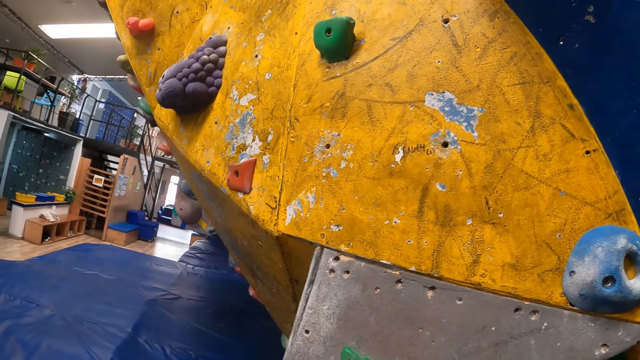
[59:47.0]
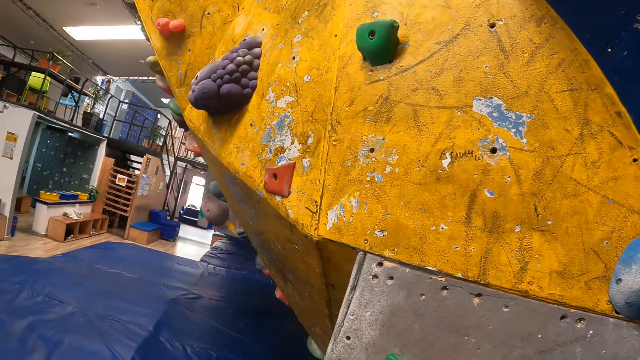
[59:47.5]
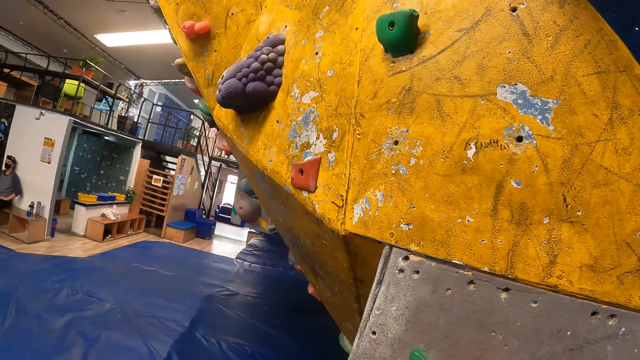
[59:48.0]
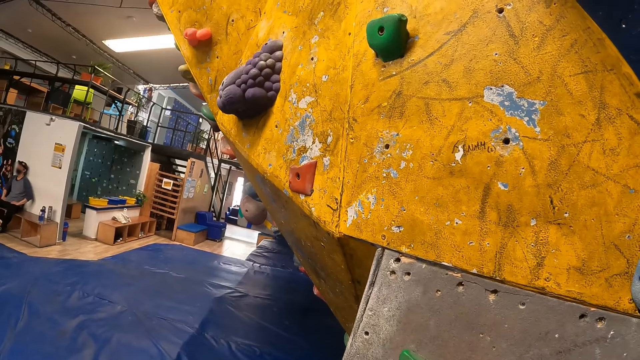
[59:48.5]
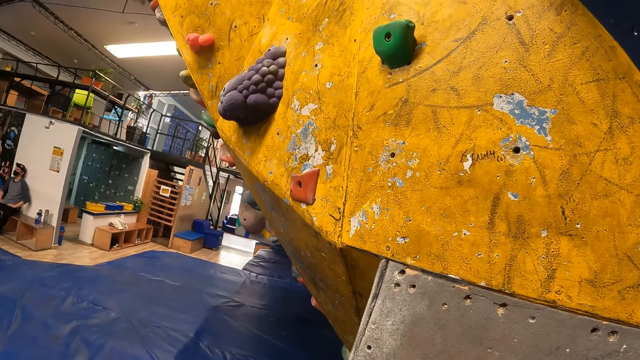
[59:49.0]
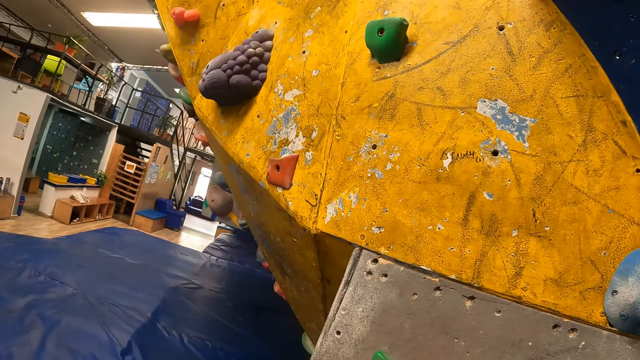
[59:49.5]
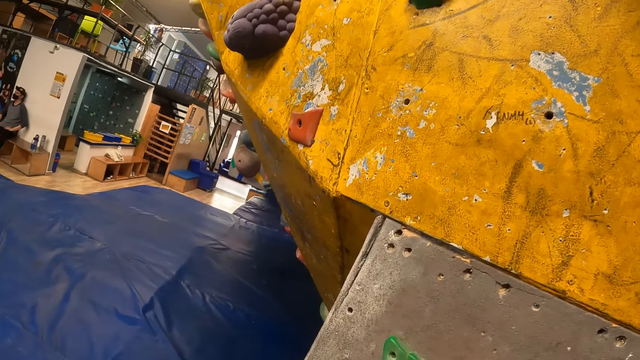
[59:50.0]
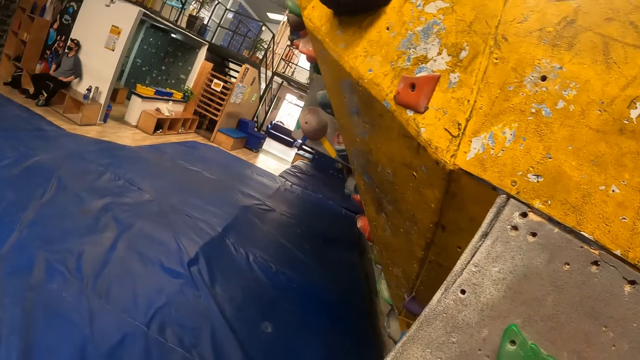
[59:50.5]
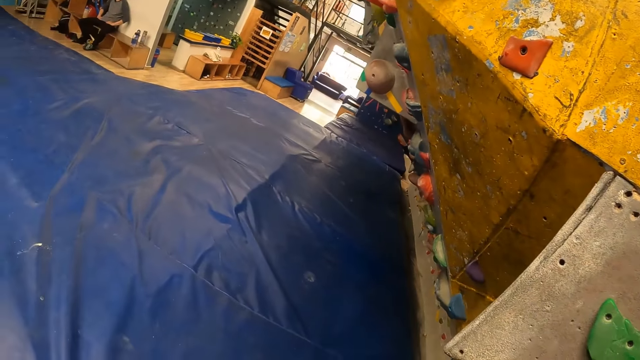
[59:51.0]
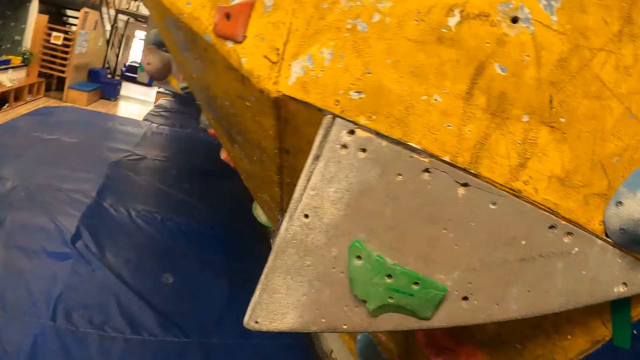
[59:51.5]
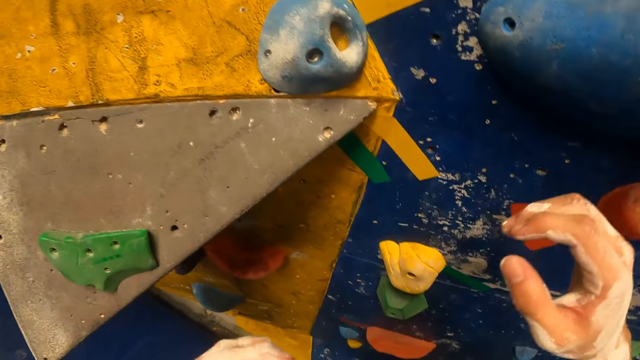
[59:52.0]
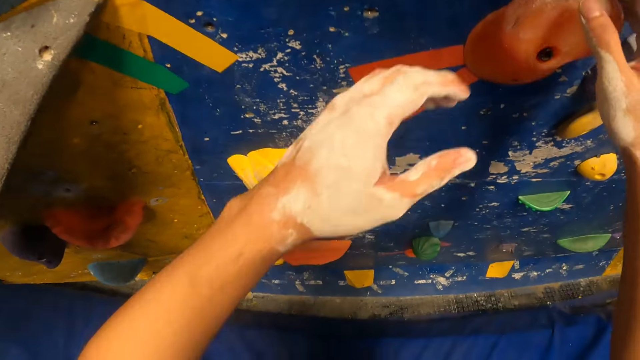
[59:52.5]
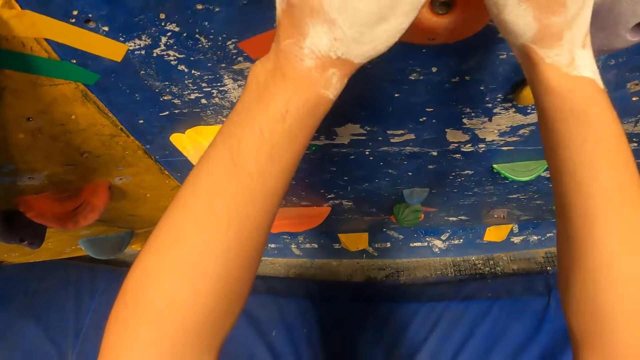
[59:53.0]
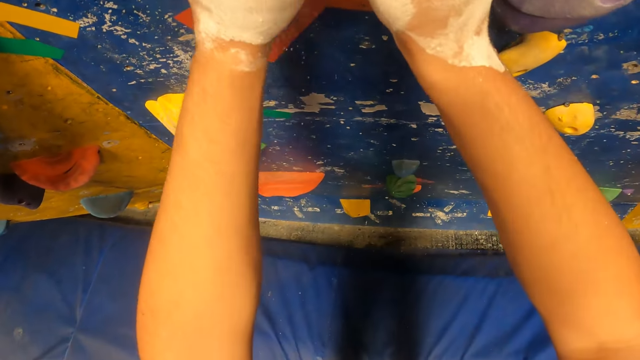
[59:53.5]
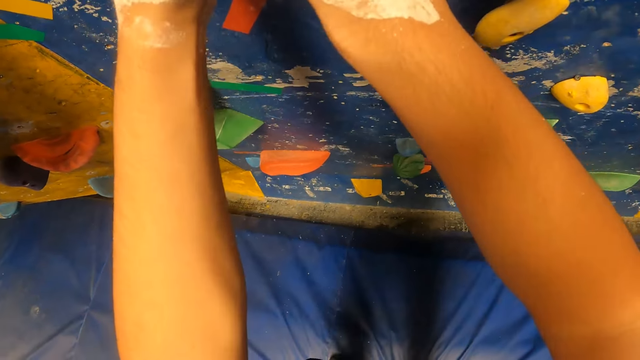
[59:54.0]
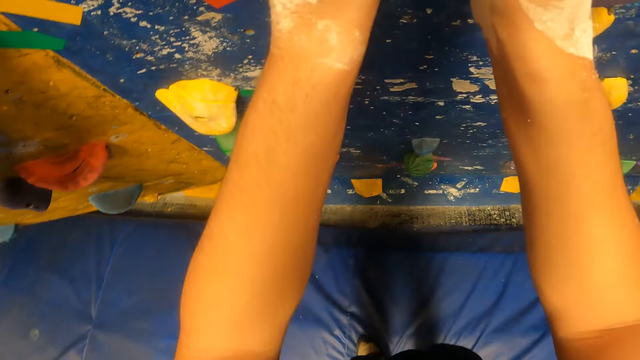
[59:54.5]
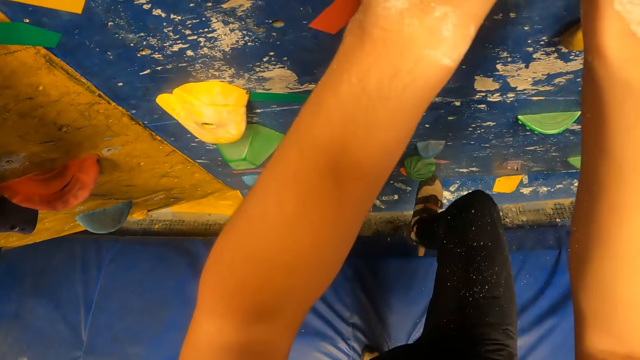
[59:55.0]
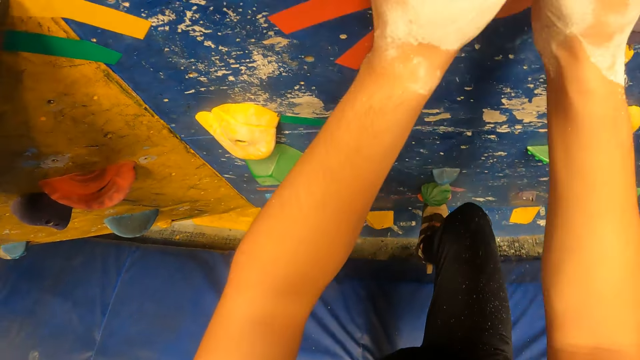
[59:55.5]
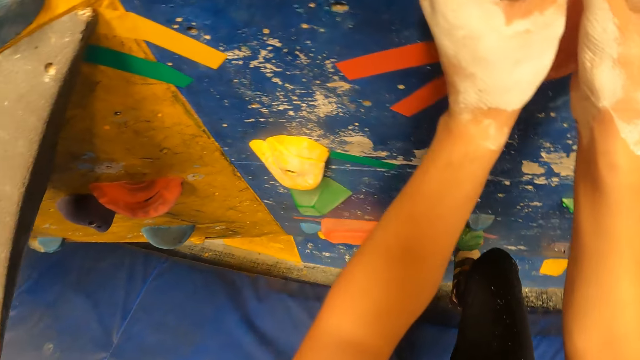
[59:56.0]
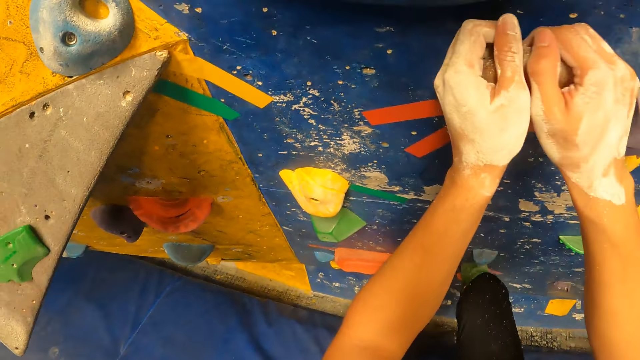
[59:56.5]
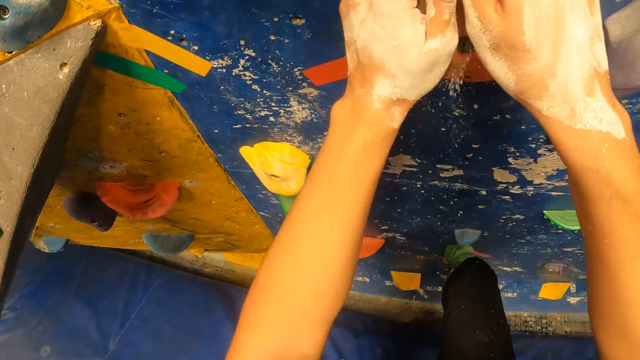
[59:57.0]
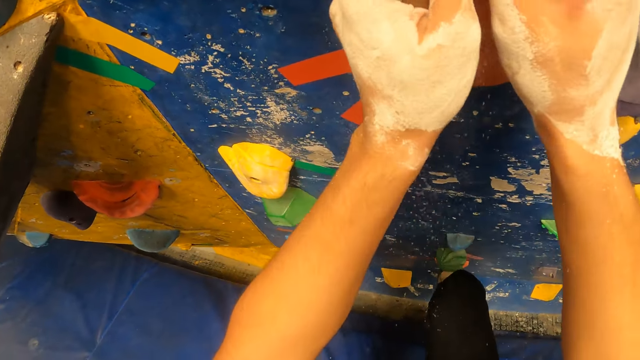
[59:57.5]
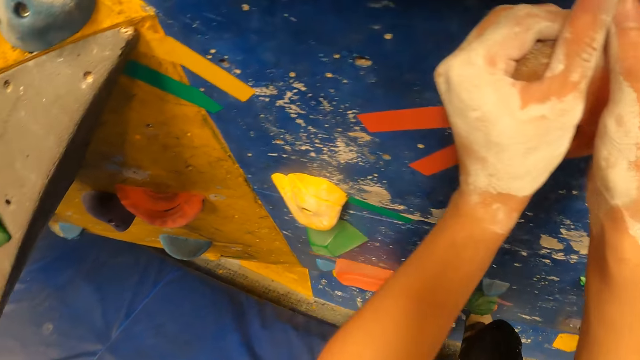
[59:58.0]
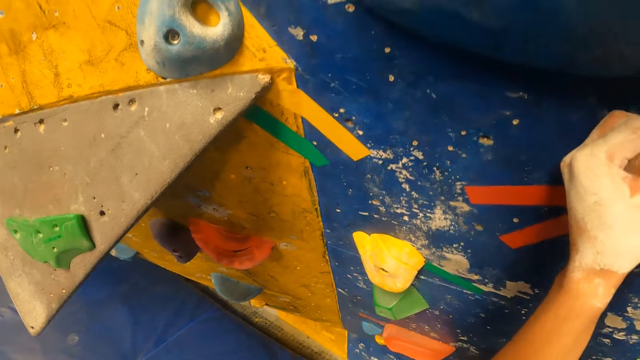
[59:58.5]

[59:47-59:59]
The camera wearer gazes at the wall. They climb up the wall.

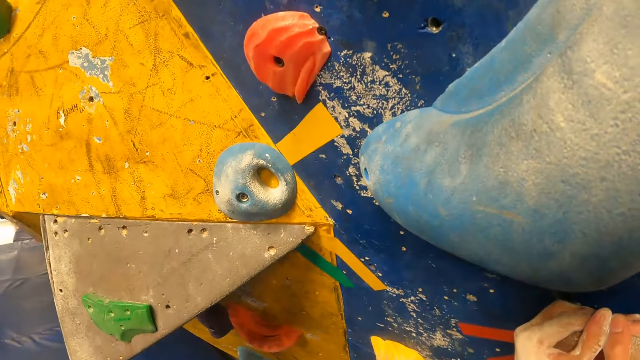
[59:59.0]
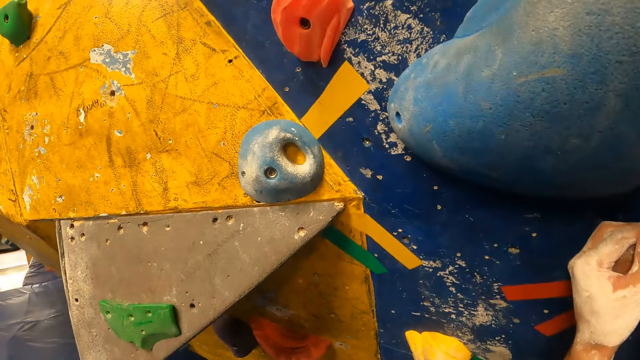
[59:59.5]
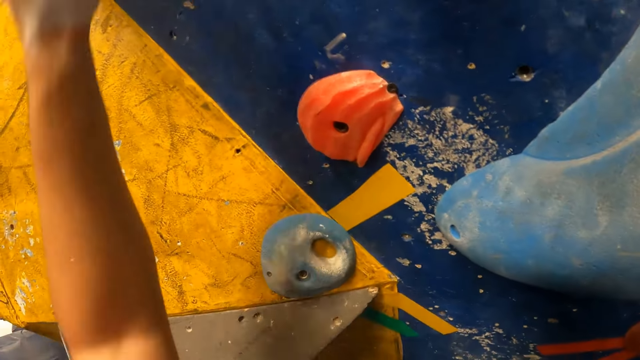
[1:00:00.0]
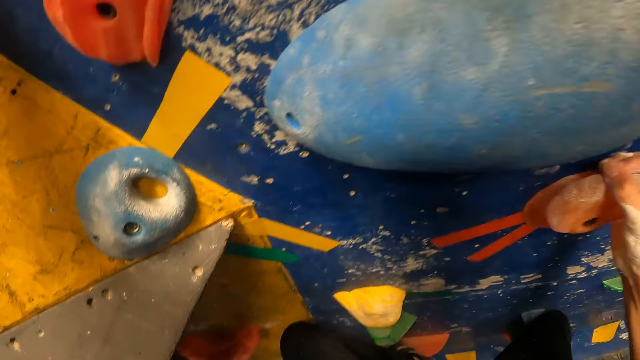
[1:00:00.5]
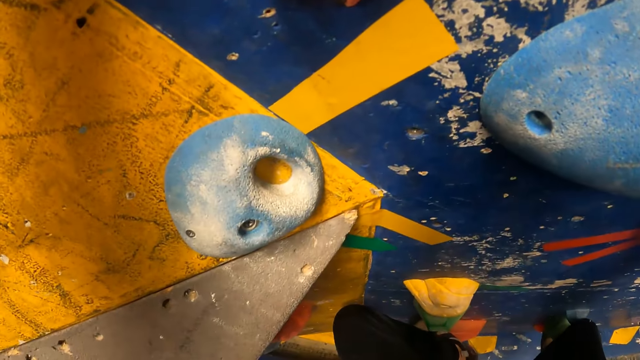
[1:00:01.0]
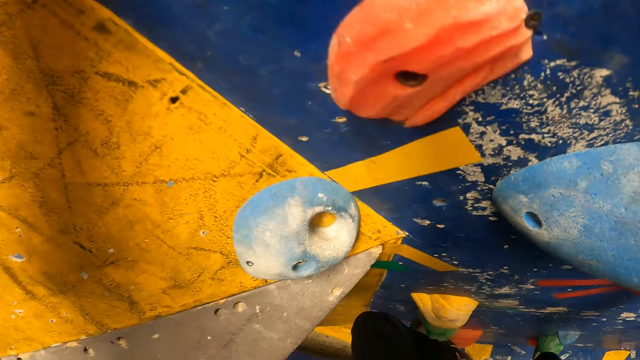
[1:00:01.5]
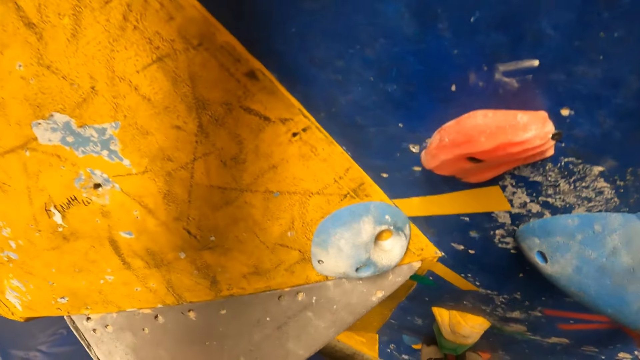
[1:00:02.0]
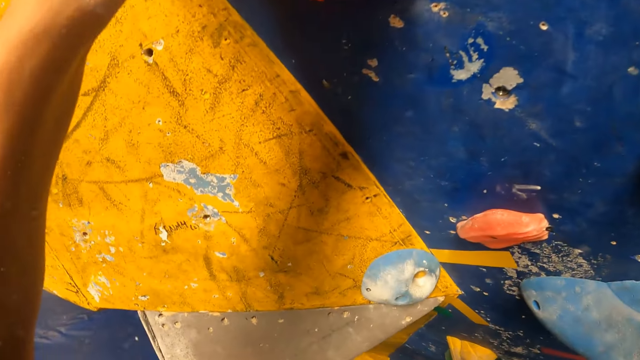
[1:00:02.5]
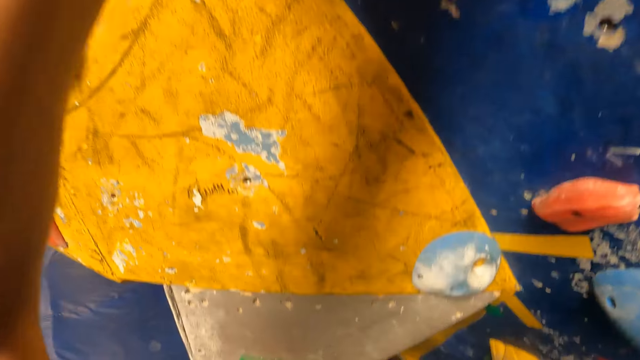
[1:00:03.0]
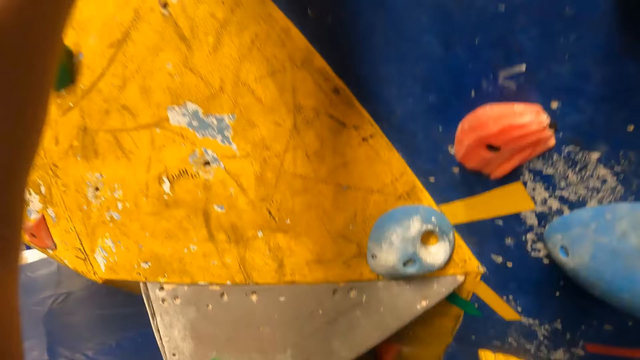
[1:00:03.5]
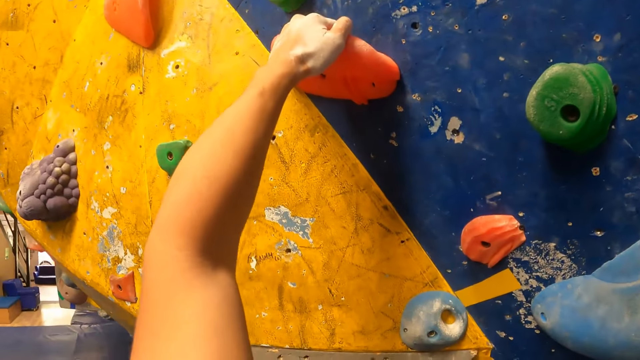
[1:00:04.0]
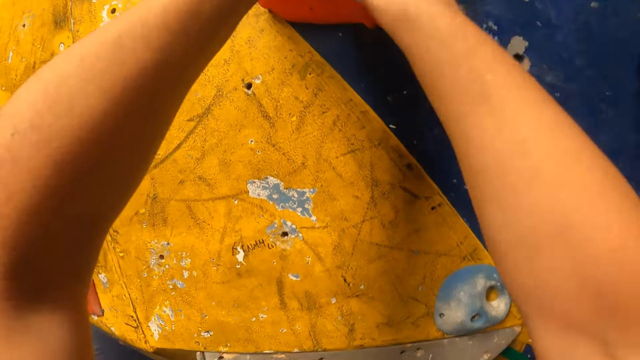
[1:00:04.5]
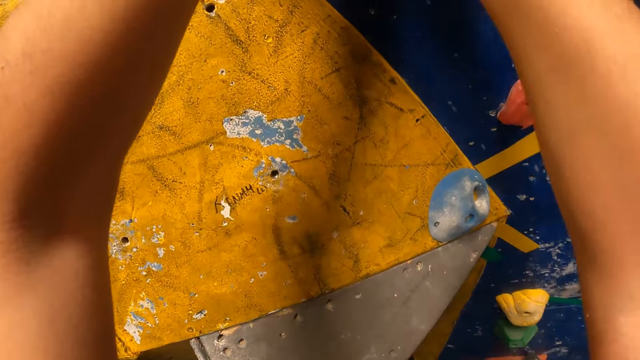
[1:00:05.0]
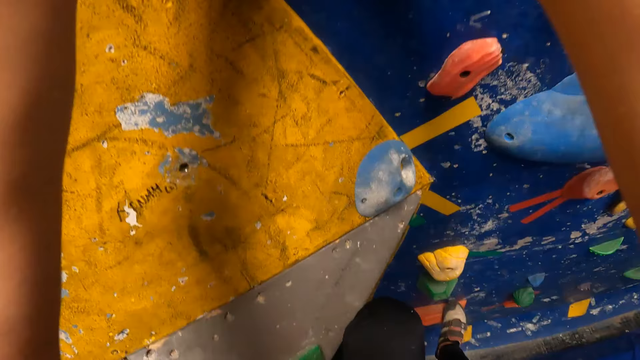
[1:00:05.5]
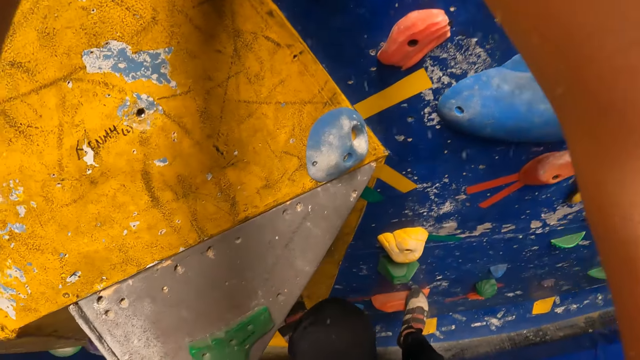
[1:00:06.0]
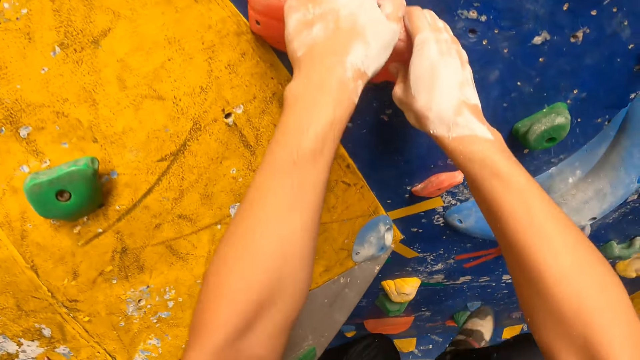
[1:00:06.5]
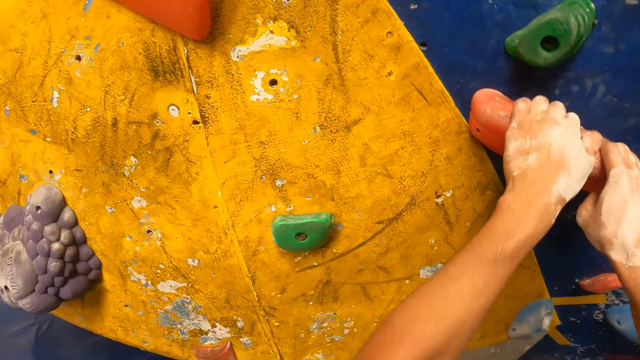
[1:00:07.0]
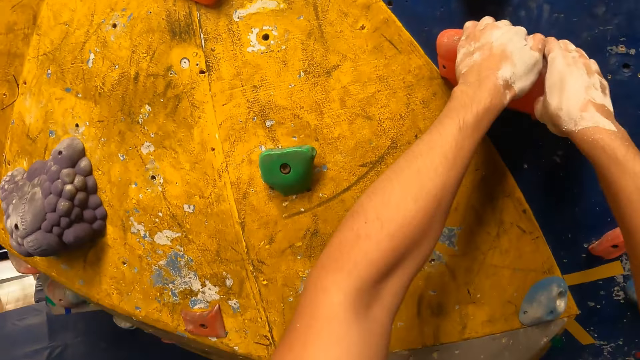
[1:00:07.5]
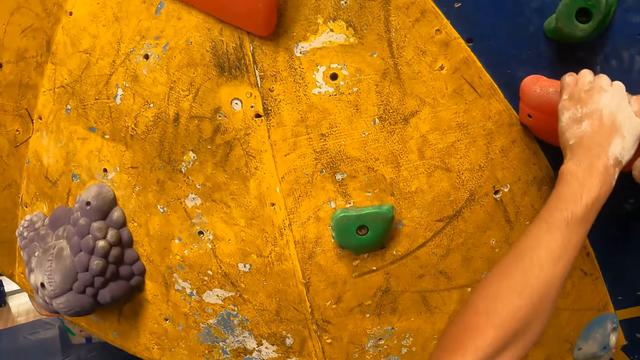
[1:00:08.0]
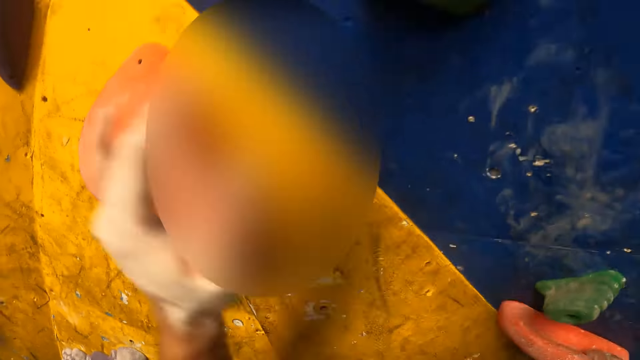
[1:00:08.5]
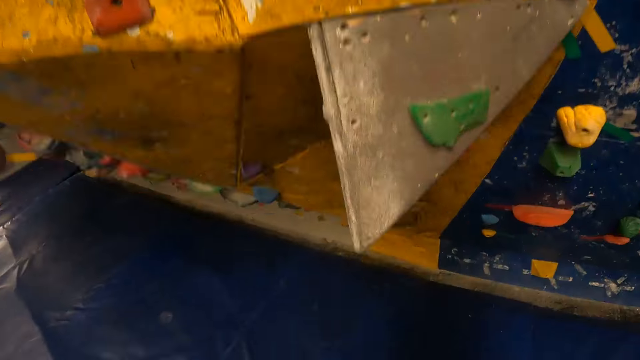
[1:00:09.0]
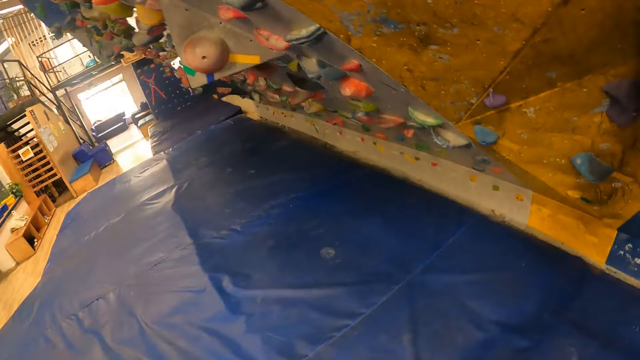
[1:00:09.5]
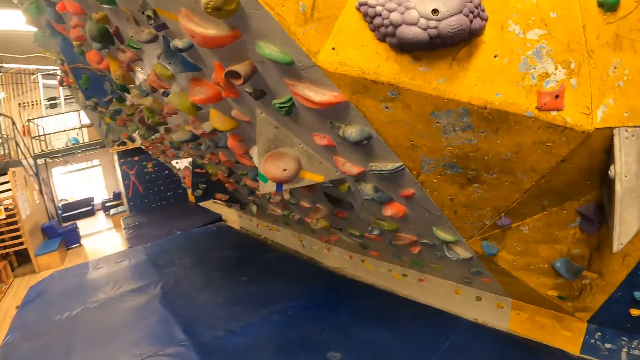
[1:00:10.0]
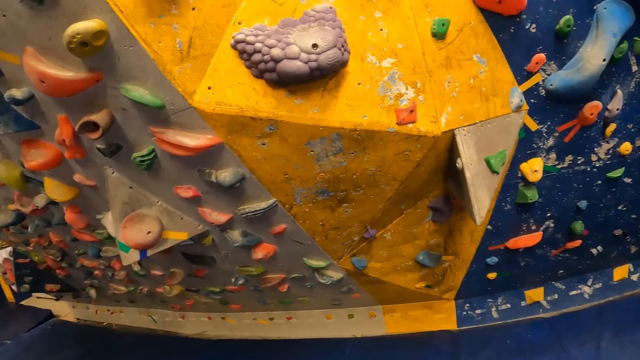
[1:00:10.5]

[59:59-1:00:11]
The camera wearer jumps off the wall. They look around.
